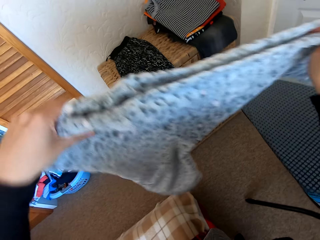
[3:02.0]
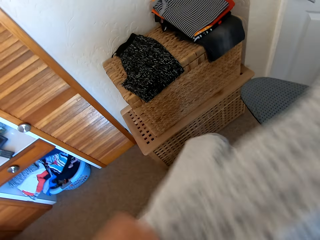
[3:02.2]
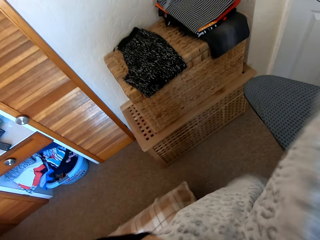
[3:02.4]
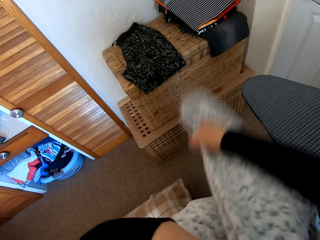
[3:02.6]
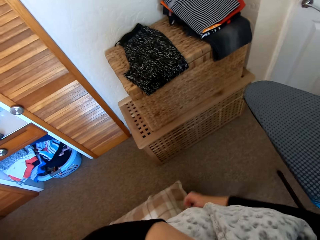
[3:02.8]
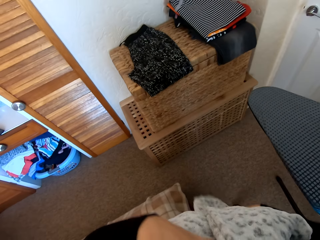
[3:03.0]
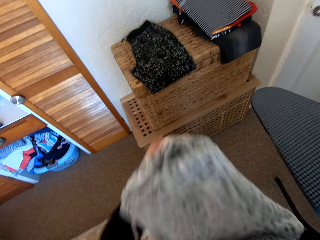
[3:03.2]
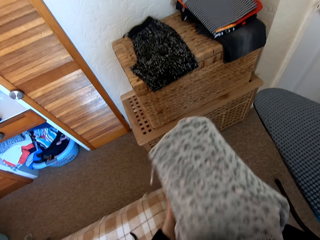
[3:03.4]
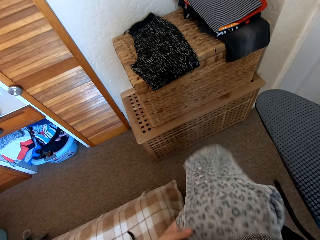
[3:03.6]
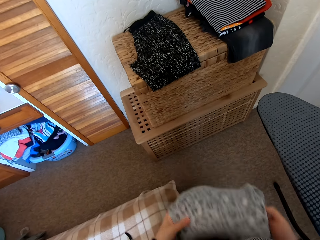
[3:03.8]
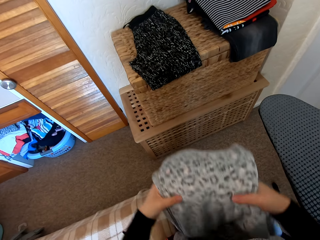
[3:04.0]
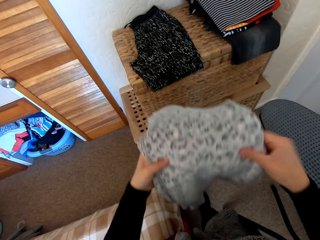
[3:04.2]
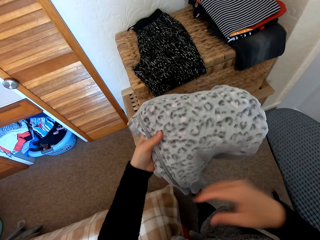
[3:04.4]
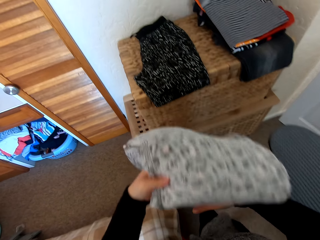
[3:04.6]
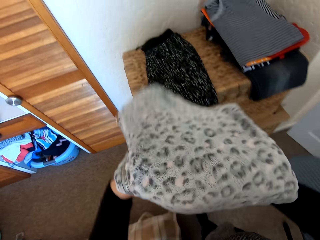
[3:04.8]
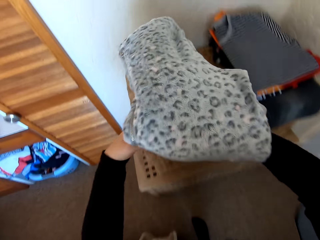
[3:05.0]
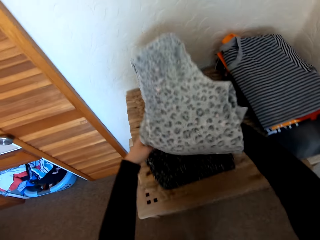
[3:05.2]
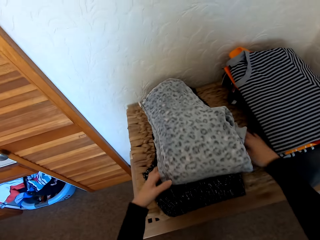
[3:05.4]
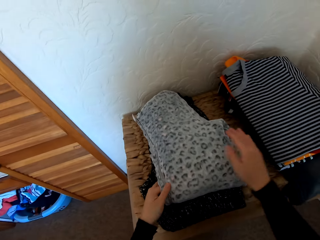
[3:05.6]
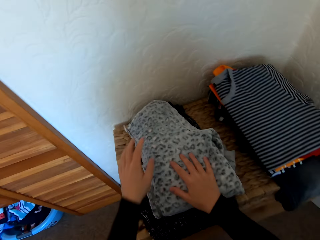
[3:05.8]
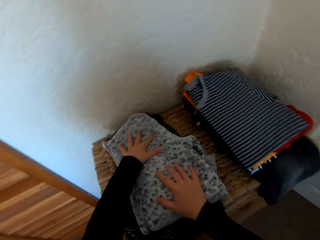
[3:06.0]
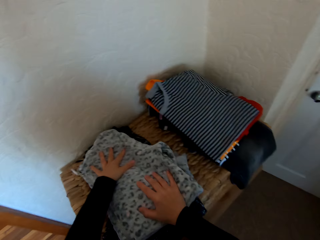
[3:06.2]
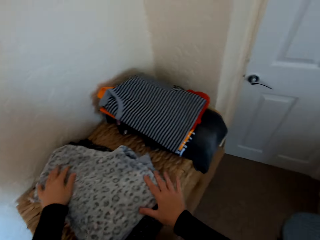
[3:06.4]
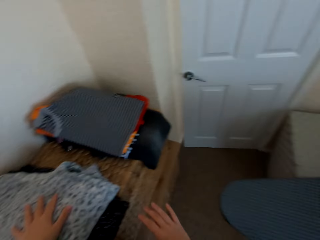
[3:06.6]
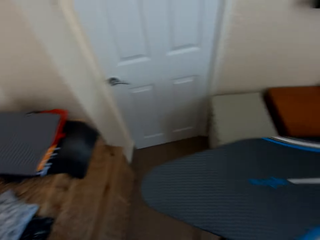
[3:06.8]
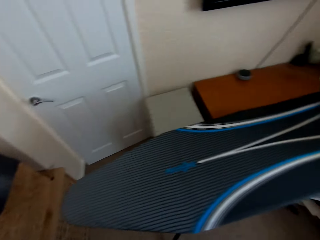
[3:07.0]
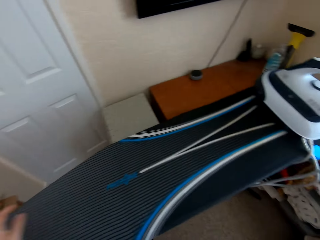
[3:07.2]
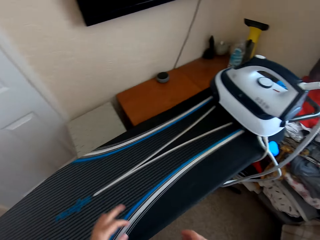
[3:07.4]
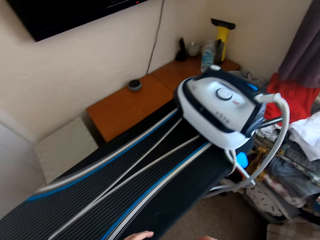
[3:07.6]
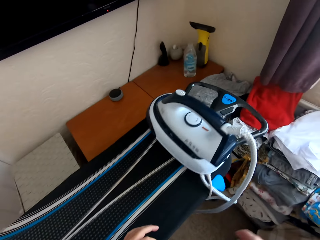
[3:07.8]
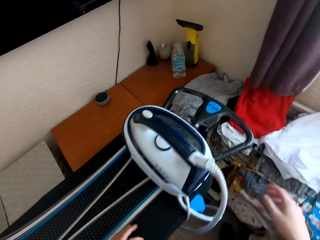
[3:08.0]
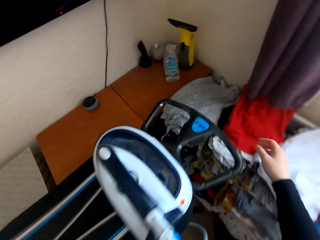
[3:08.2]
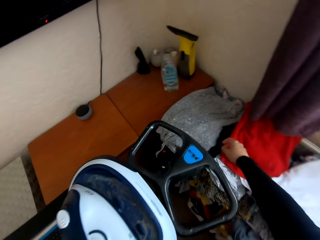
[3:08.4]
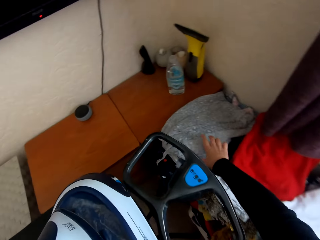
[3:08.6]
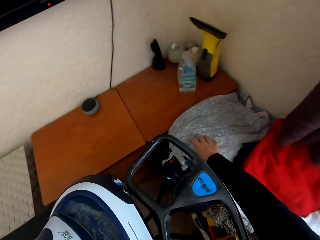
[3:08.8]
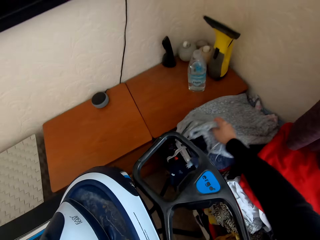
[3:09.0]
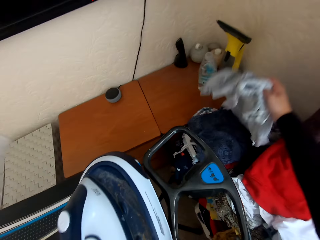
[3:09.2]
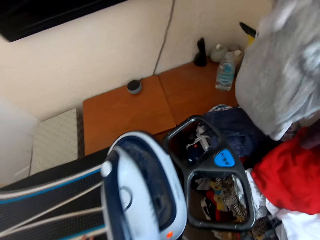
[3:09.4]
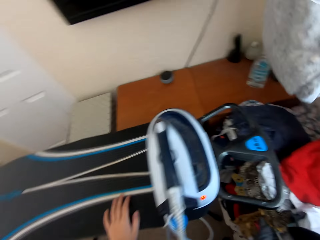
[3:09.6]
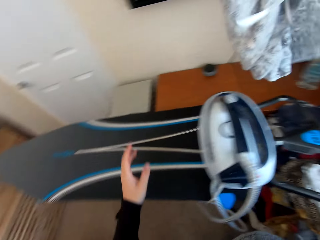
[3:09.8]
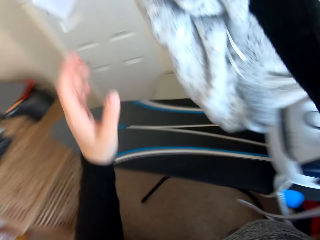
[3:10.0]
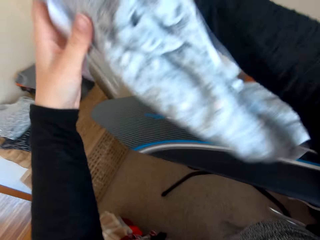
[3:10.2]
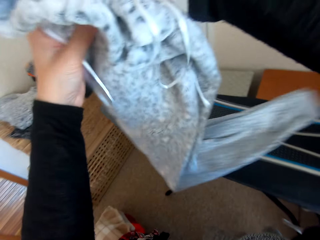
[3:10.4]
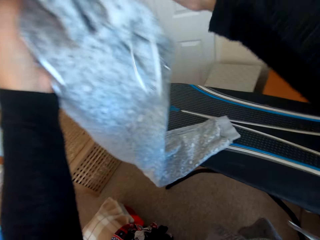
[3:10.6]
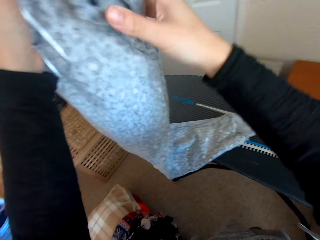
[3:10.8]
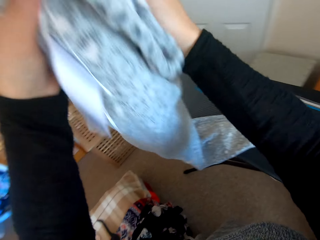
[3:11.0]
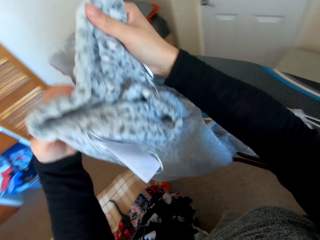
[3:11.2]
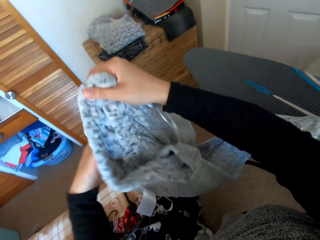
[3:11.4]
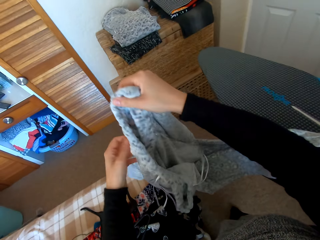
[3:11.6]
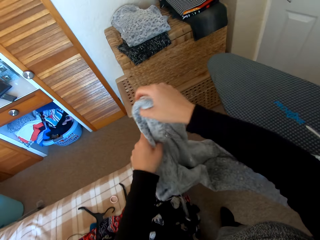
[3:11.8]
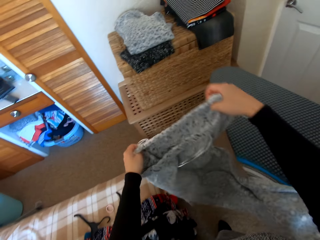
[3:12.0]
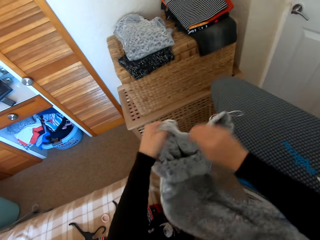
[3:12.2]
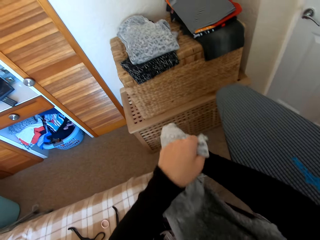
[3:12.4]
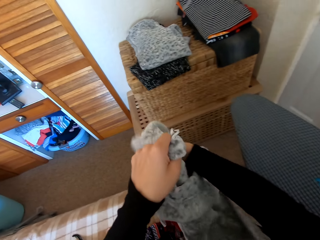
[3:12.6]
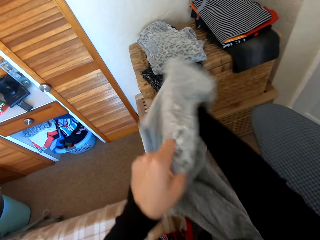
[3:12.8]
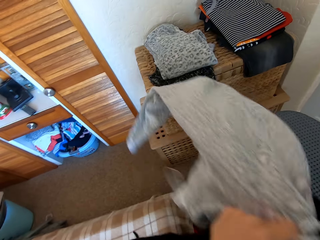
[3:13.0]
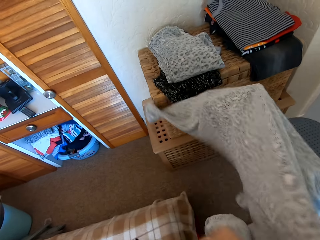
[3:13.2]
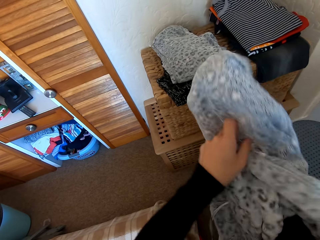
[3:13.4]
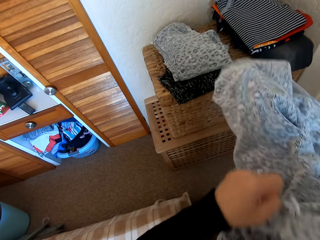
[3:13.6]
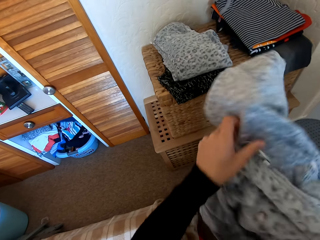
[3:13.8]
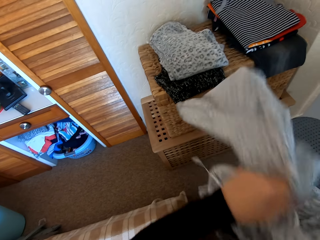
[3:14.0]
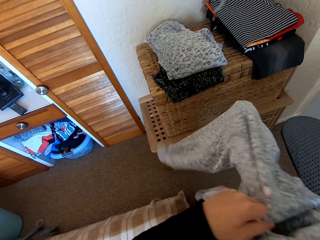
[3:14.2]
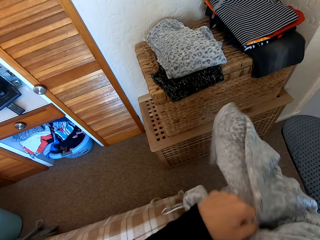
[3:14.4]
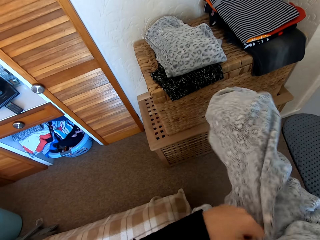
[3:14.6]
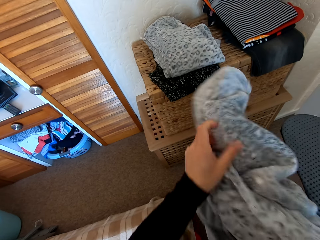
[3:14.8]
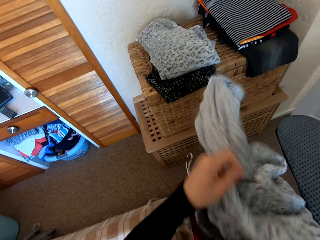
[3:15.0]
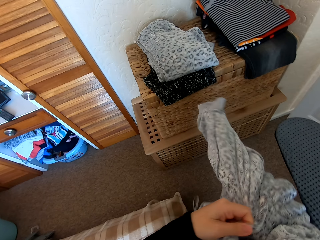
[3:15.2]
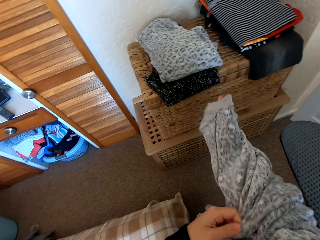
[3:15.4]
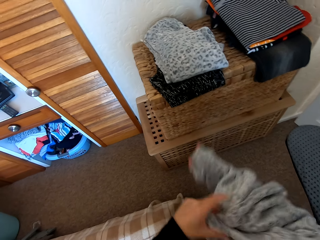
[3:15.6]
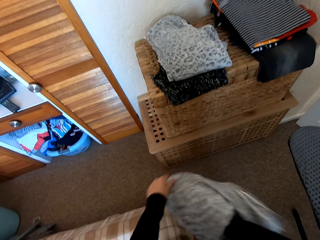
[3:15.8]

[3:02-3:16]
The camera wearer places the sweater on the table. They walk in the house. They pick a folded pant or cloth from the table. They unfold the cloth. They turn the pant inside out.

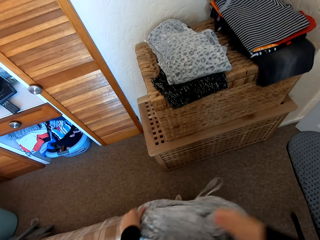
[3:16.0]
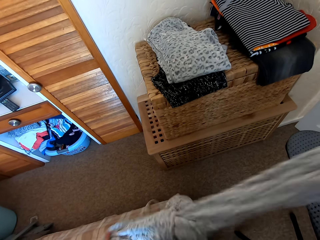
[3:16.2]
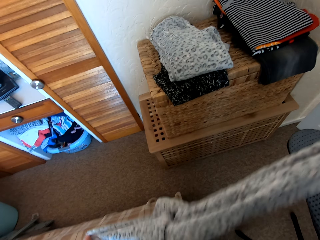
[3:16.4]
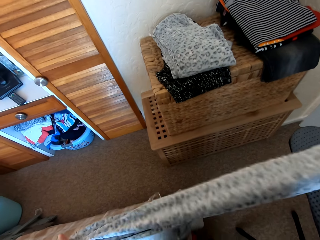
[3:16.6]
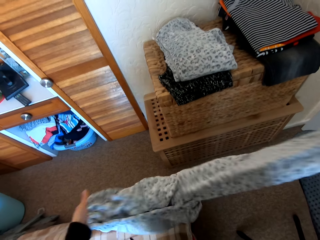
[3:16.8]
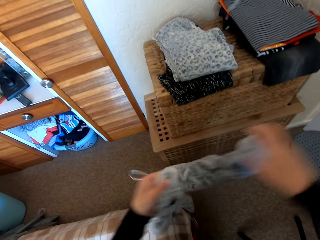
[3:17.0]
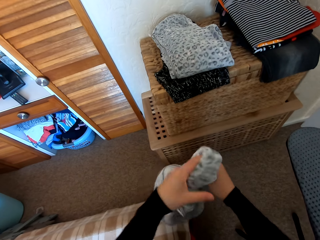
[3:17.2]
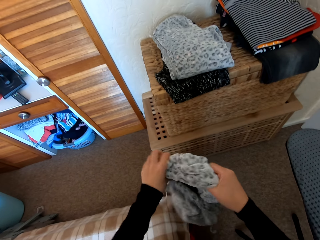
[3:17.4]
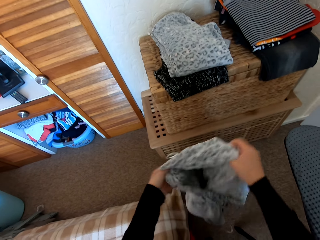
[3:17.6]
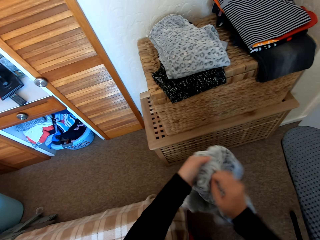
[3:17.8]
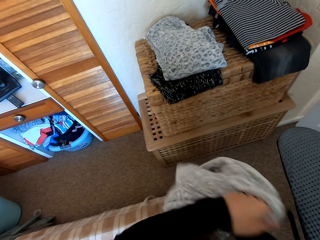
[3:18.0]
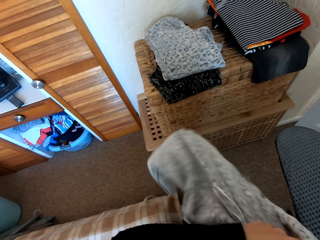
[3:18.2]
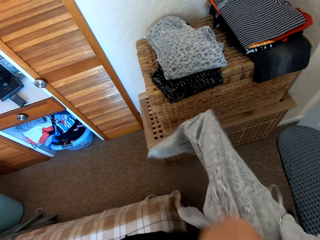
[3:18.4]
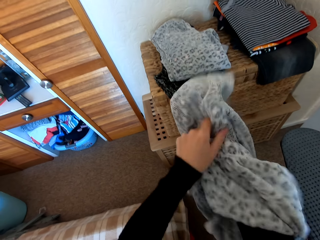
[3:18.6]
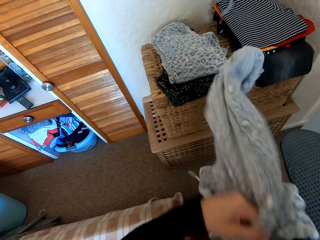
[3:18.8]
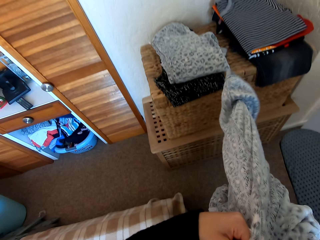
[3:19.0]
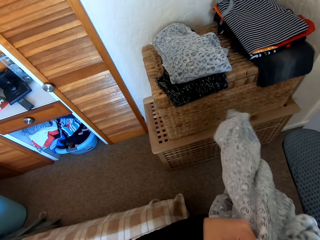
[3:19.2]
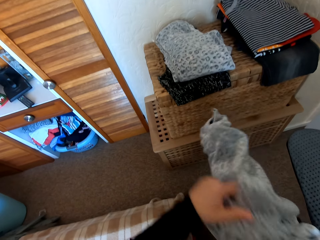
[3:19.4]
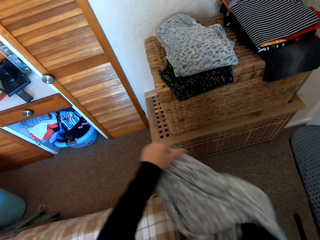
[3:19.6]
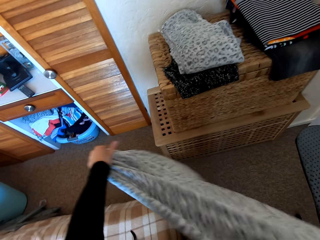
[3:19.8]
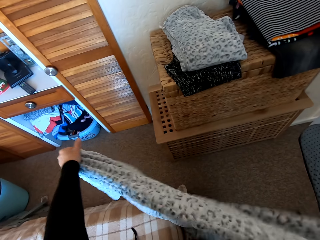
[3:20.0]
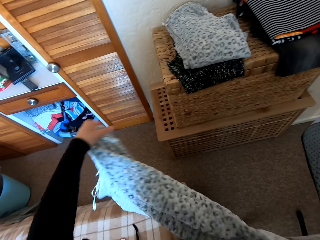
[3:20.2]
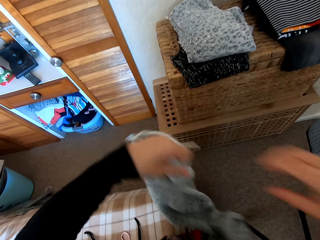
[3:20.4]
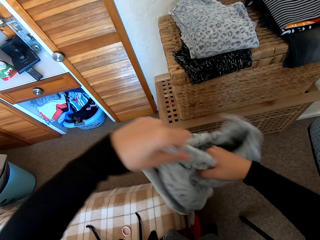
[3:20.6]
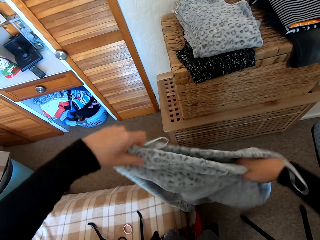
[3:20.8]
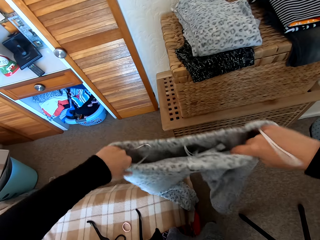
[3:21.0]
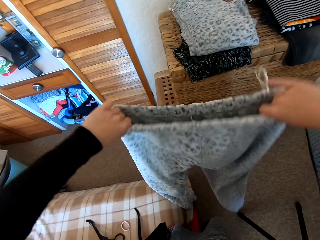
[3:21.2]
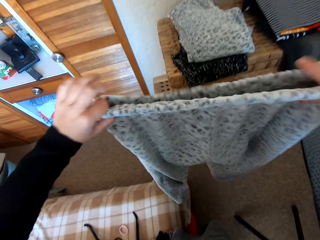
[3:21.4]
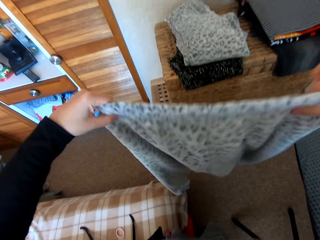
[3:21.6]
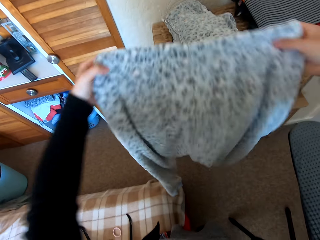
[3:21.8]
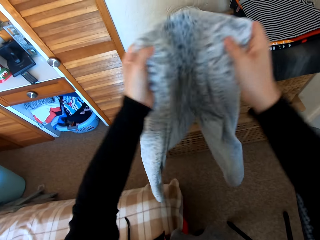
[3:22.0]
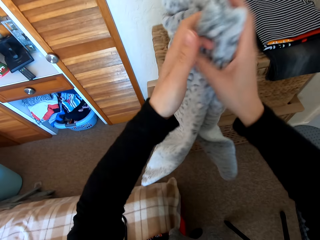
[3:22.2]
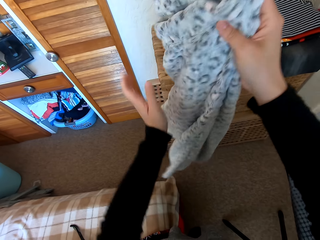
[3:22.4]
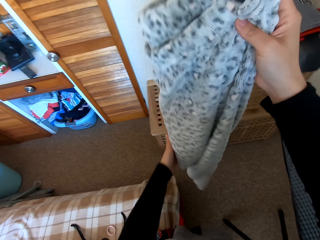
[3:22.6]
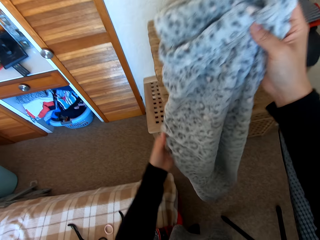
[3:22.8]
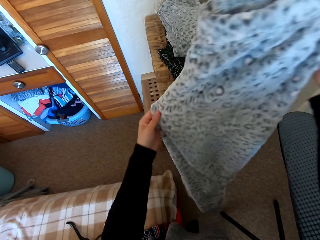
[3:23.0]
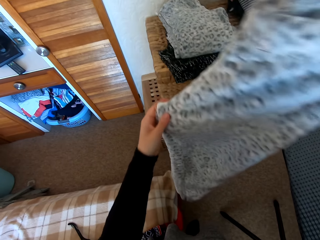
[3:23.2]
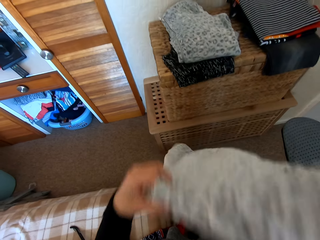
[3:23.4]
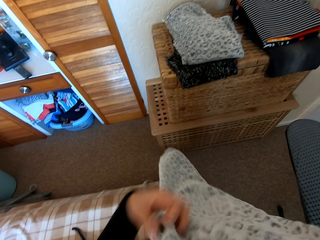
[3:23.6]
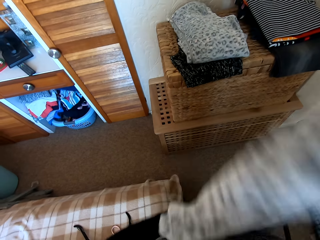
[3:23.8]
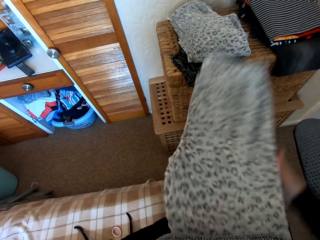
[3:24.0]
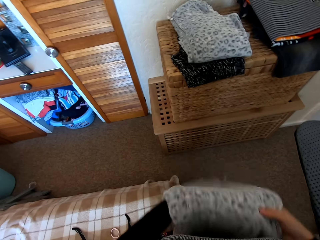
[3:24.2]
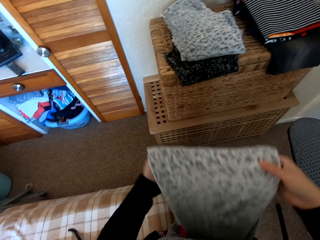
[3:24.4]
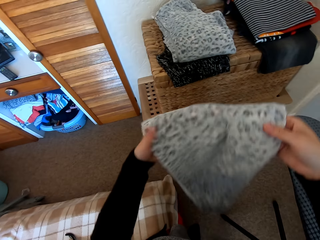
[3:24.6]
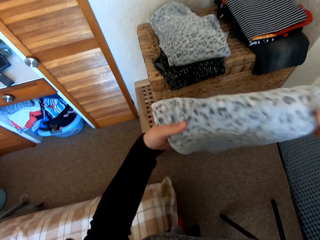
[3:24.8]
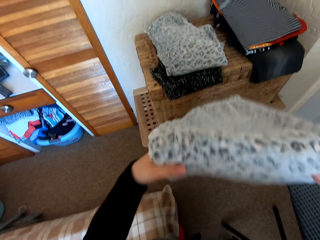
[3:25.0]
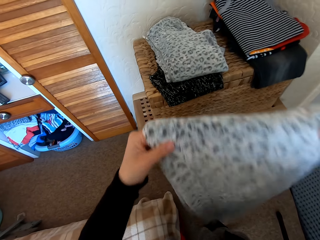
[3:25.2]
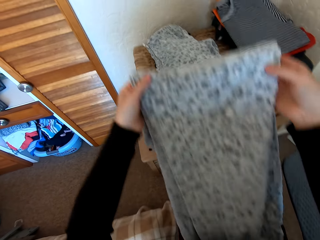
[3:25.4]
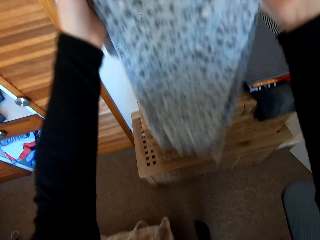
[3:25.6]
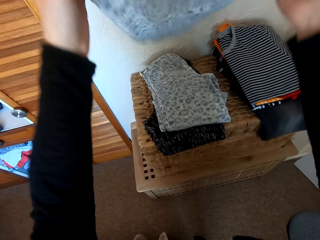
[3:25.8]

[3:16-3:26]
The camera wearer folds the pant.
